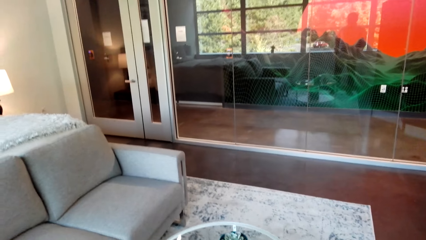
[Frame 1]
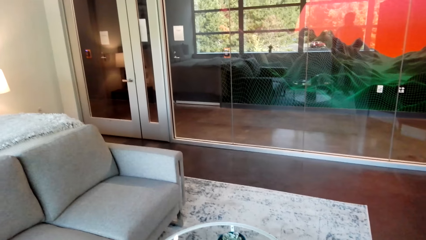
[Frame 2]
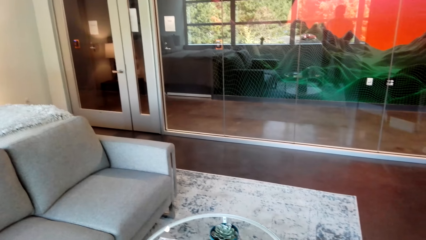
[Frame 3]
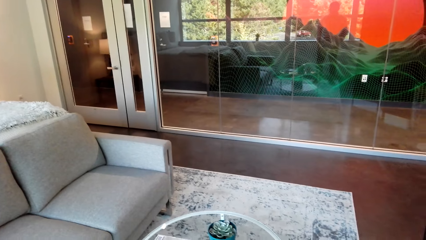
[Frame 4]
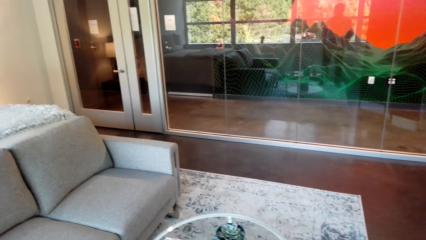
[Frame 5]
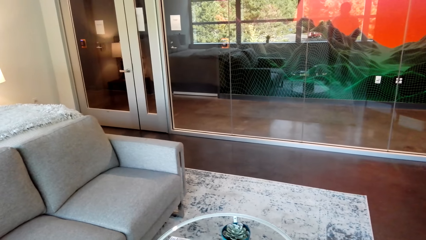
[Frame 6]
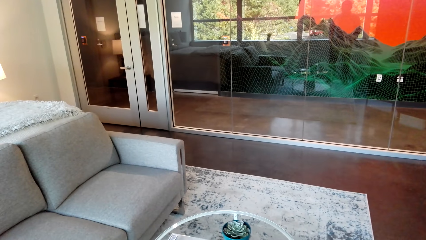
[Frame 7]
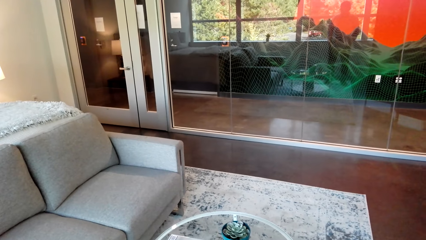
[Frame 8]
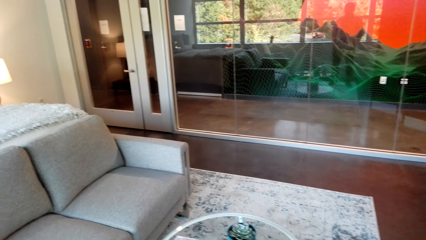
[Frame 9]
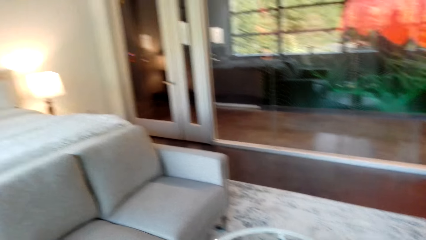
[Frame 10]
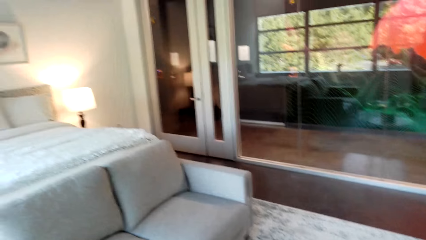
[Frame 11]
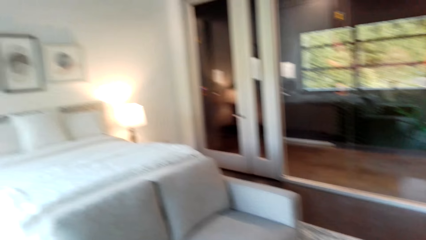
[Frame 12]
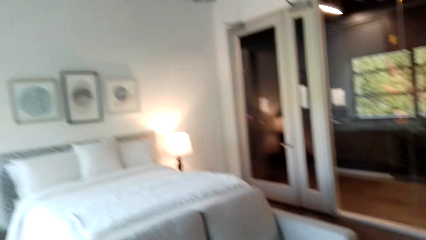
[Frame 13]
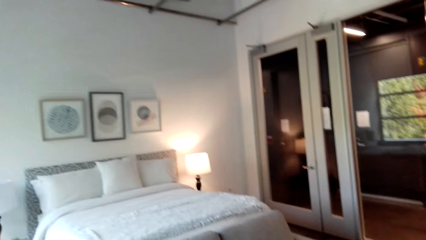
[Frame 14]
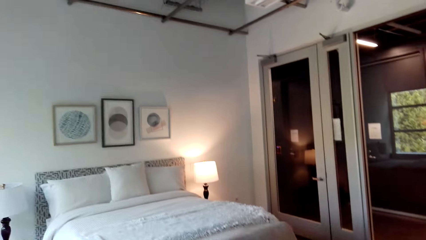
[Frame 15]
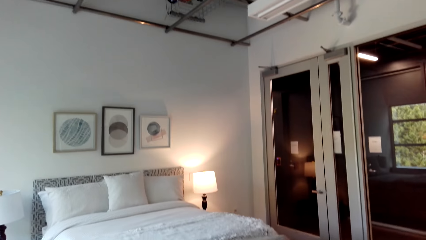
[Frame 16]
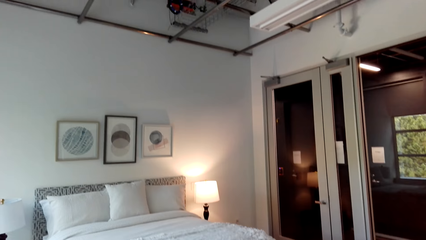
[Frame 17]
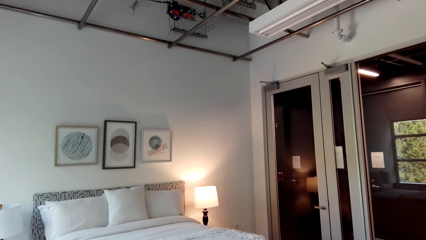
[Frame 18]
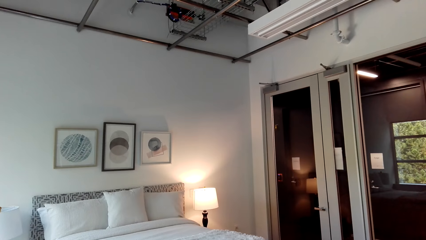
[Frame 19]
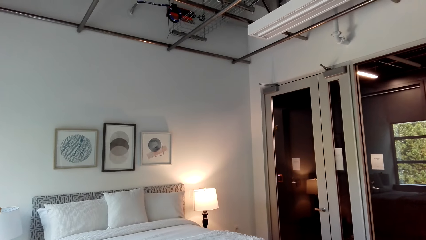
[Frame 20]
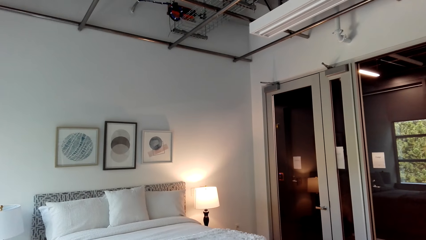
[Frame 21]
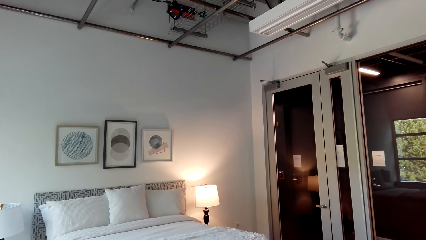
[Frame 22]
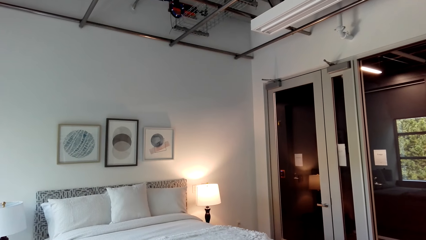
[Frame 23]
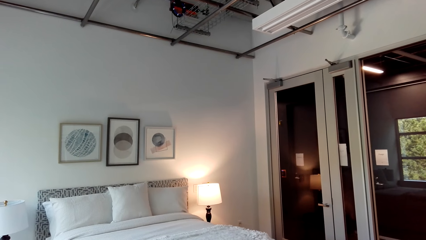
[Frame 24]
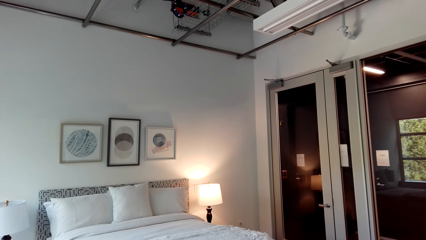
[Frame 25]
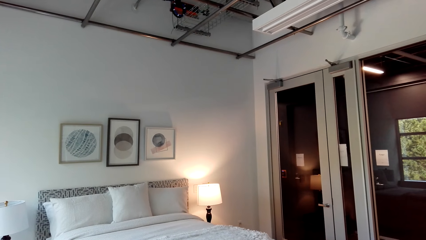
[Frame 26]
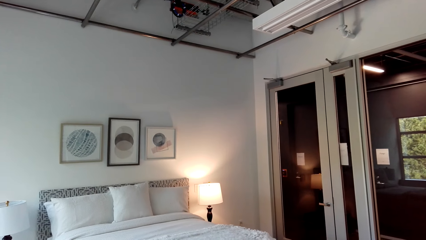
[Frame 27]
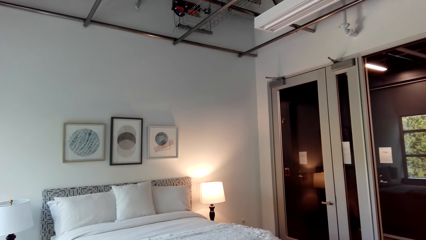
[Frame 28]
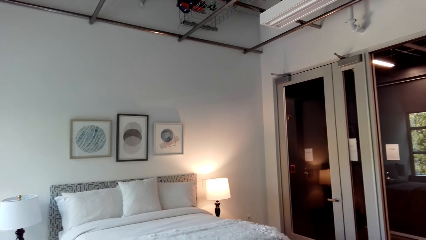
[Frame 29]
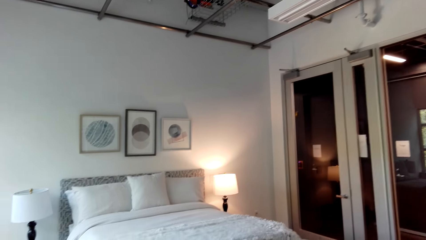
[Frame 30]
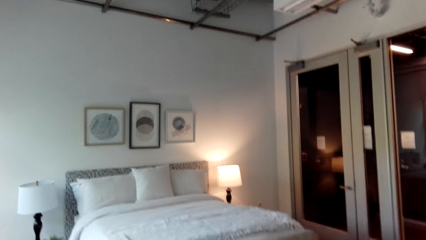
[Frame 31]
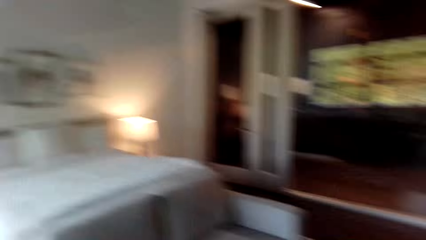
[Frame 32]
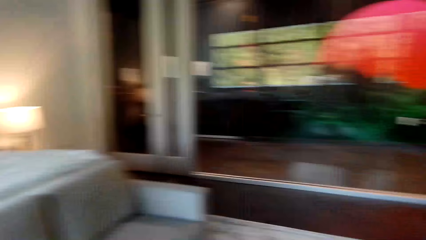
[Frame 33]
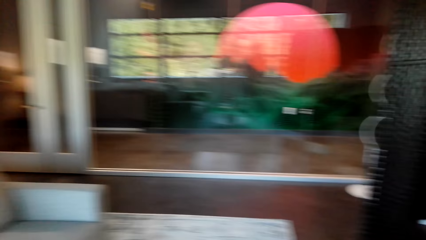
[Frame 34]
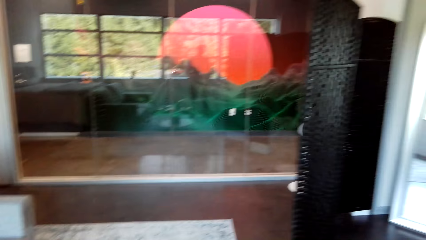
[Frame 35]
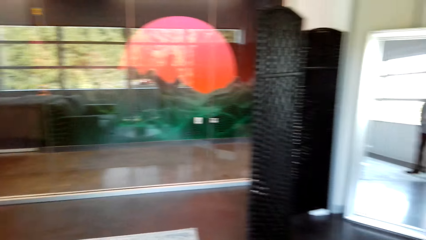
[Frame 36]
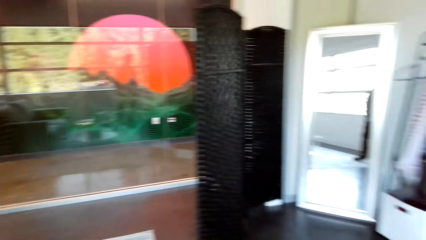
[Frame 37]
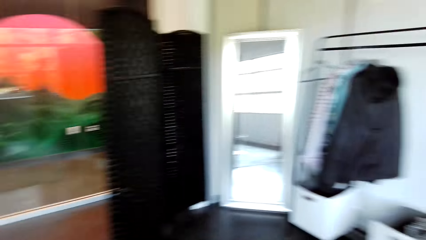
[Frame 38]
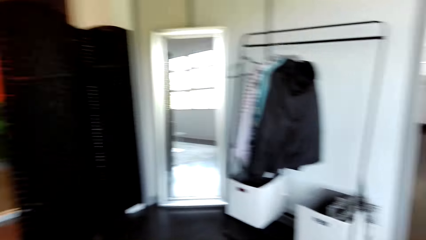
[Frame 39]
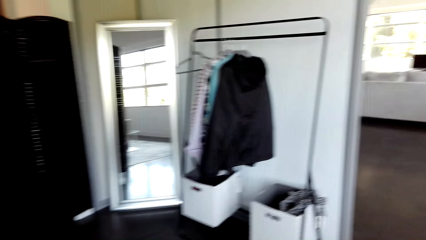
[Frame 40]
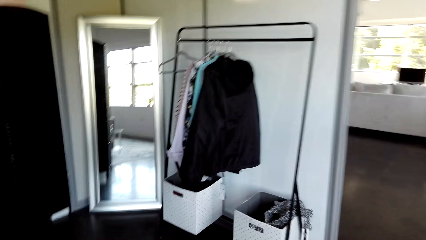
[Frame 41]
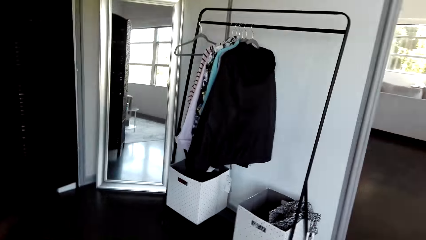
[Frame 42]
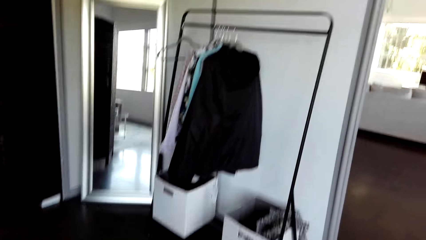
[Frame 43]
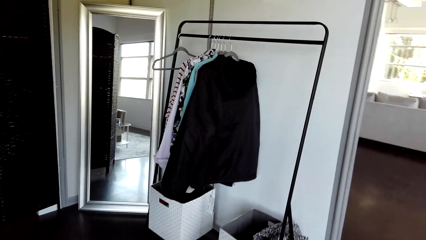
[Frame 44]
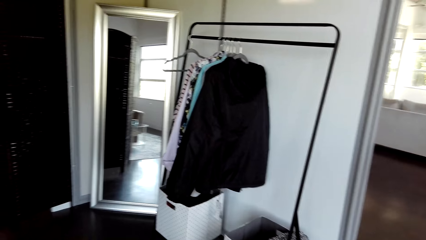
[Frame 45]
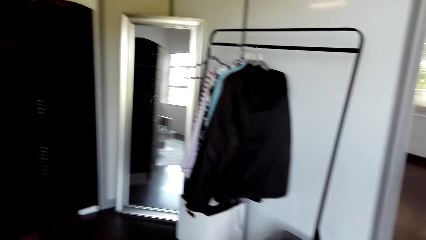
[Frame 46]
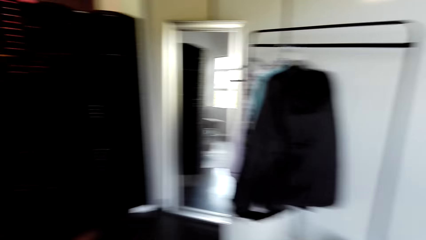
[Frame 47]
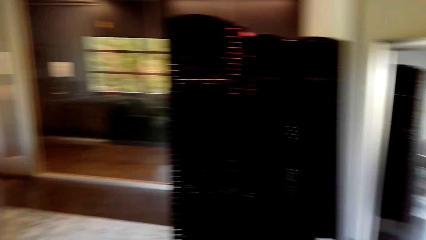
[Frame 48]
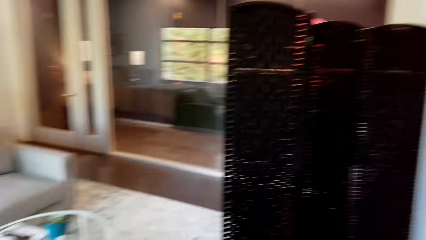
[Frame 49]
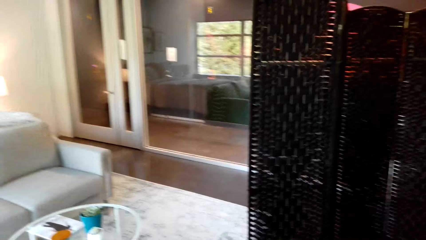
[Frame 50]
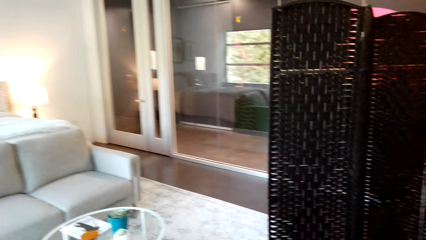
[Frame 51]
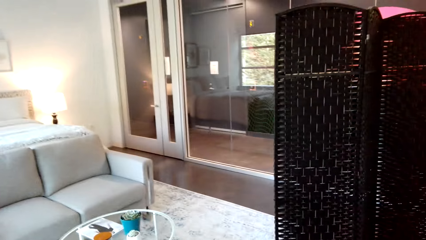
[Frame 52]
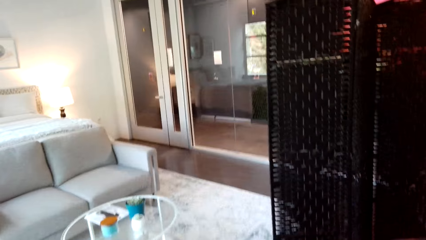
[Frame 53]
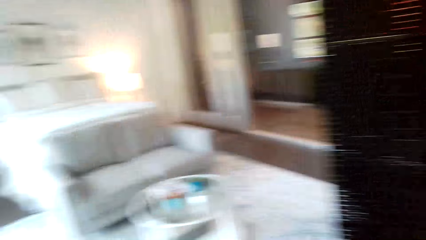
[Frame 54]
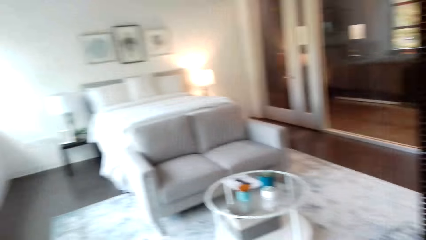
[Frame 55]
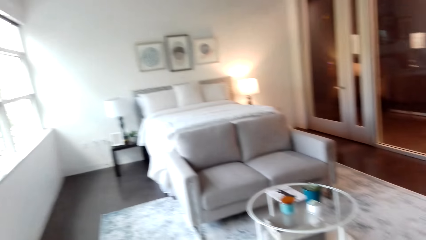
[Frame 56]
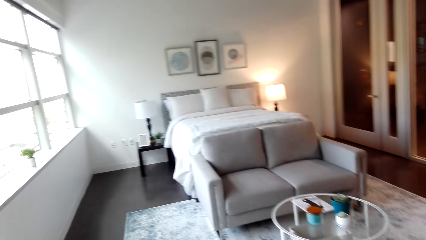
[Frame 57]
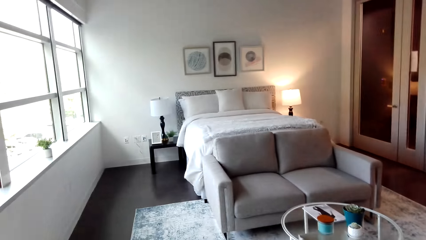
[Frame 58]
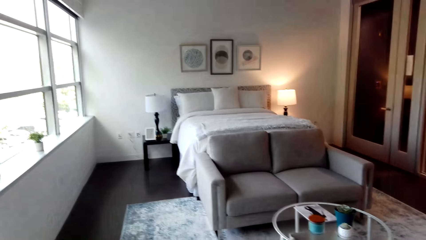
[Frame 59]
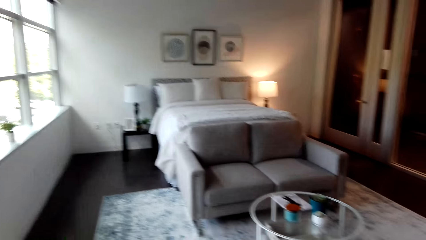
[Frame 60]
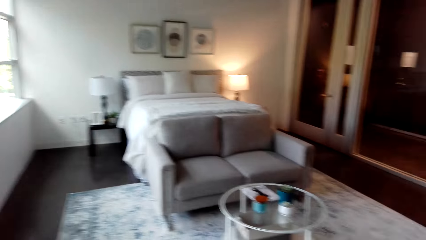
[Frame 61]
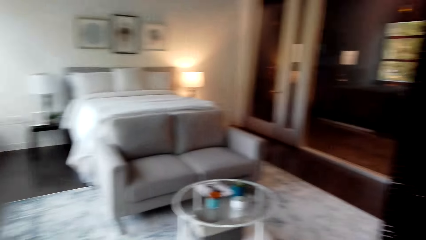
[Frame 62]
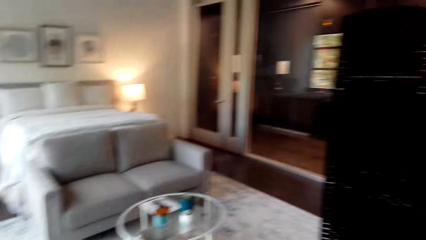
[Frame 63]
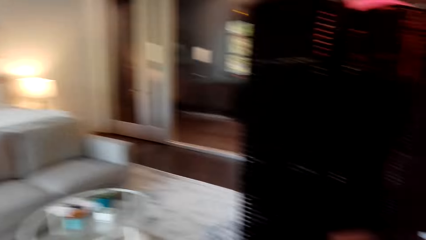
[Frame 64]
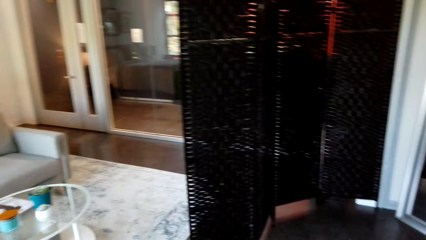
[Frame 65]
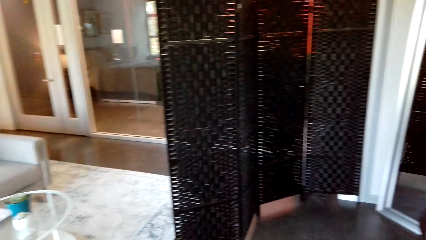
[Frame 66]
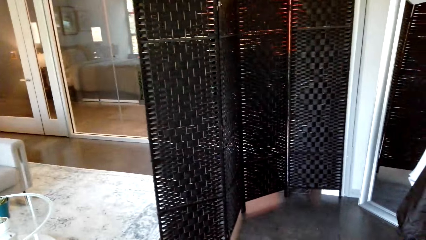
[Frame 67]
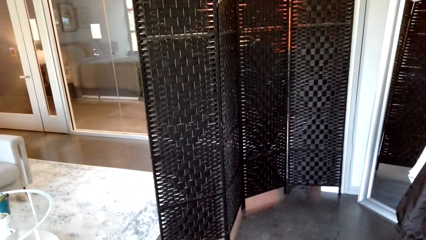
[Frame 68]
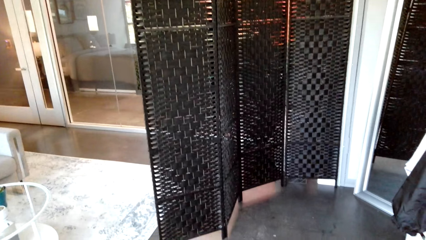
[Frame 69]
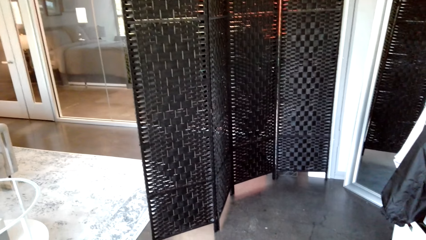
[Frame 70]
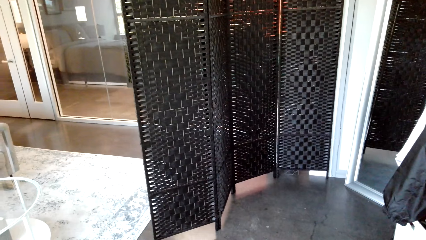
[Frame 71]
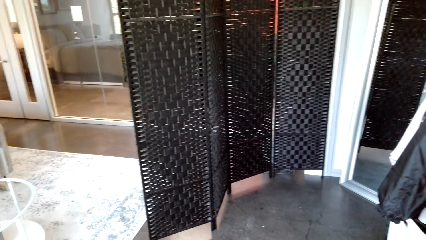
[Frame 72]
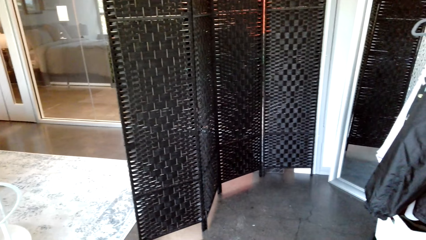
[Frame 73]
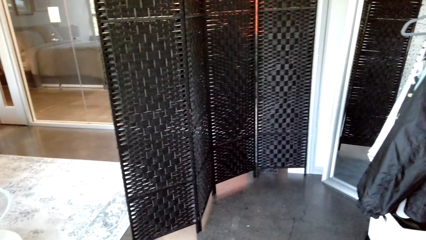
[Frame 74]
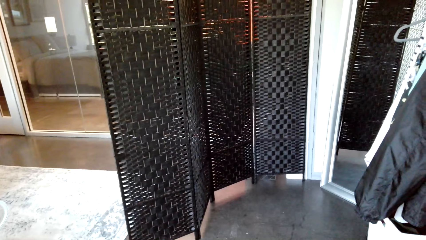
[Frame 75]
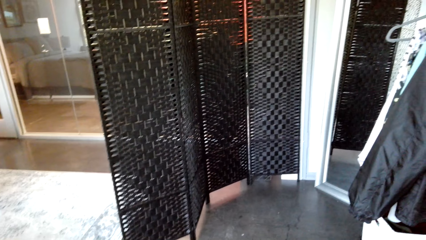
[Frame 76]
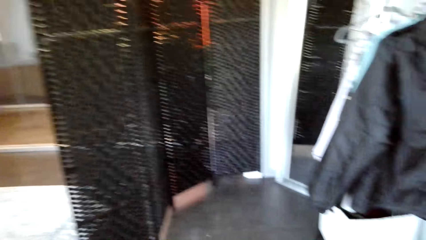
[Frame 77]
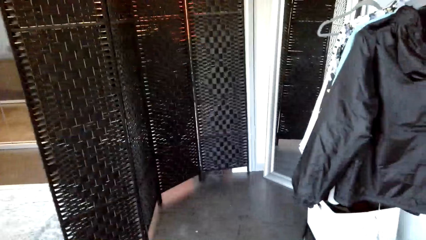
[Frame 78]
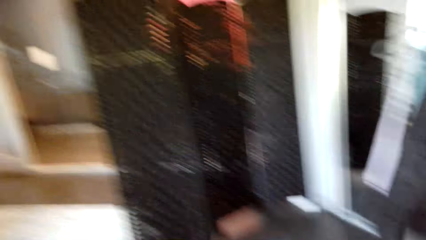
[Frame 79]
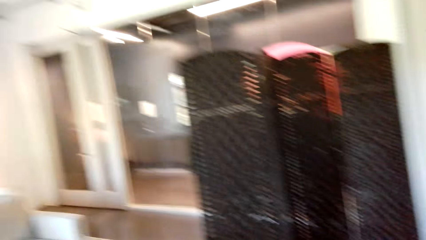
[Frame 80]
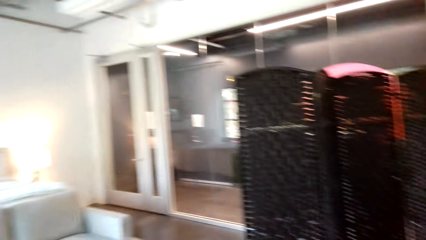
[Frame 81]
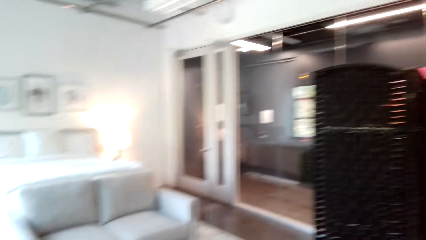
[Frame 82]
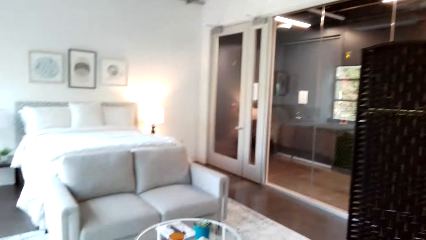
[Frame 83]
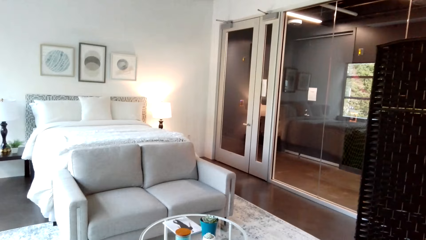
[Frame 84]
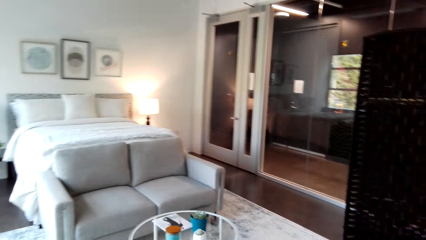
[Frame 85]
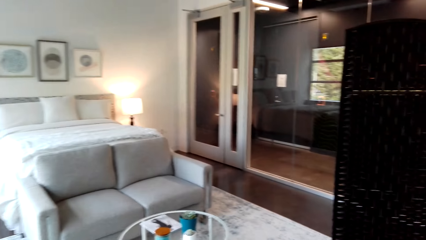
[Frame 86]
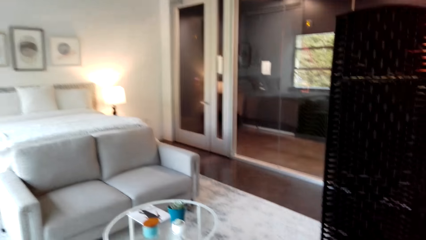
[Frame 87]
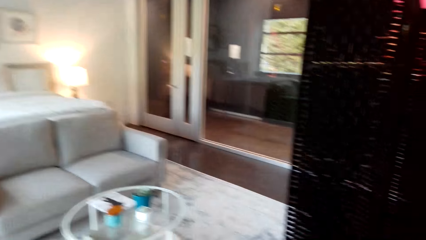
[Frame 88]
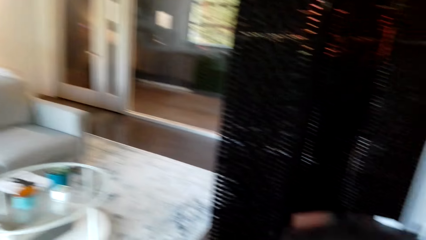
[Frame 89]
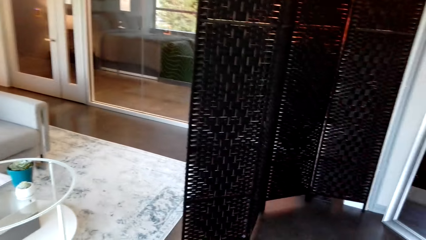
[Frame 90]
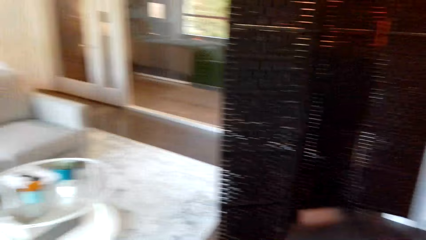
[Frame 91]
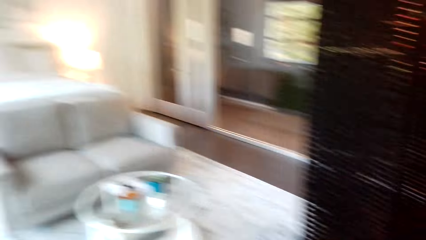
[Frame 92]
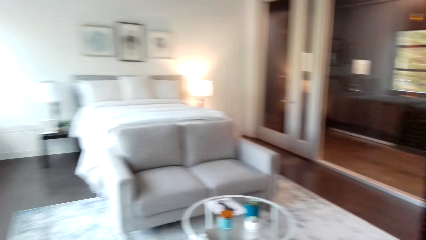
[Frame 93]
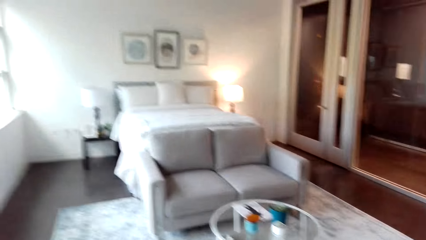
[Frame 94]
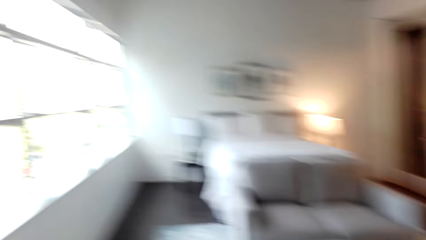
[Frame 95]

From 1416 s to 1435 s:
The camera wearer walks around. They look around.
